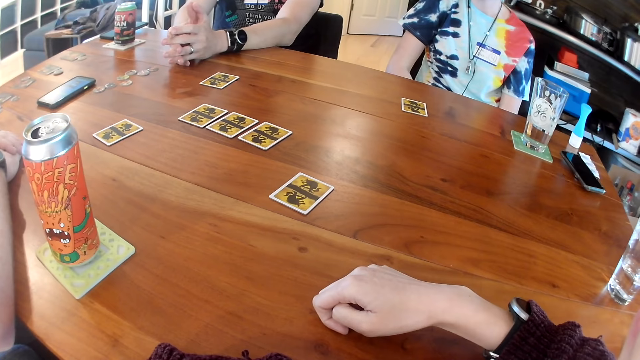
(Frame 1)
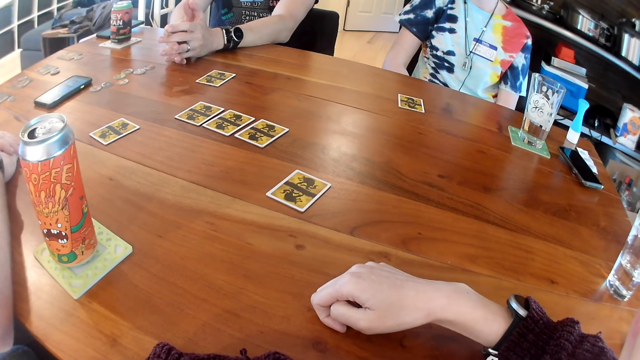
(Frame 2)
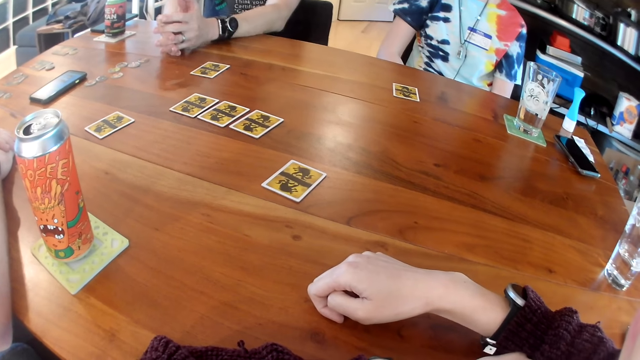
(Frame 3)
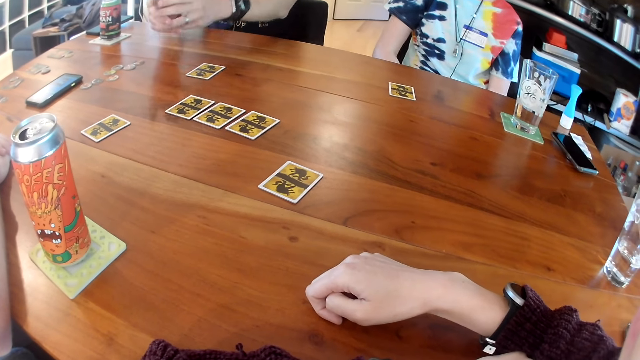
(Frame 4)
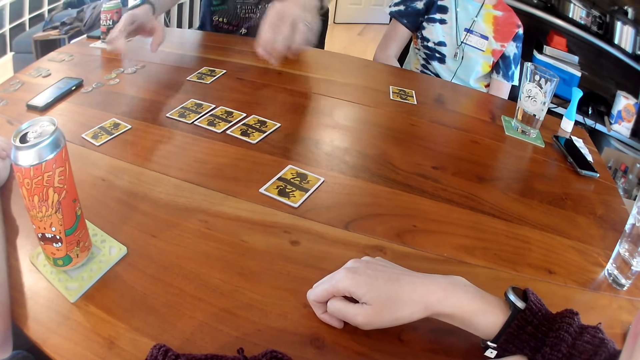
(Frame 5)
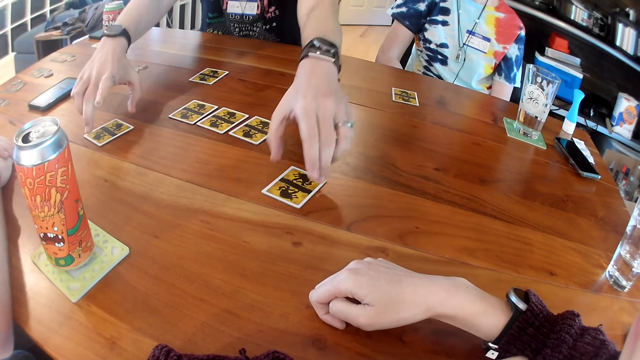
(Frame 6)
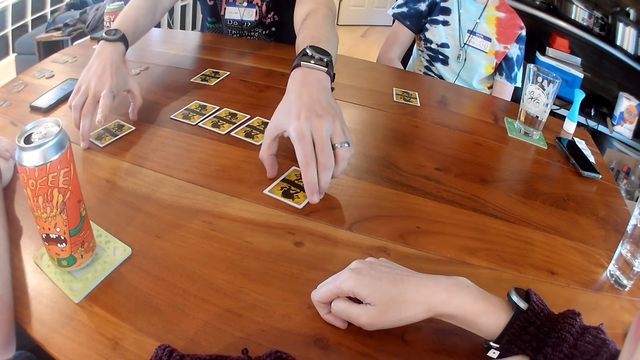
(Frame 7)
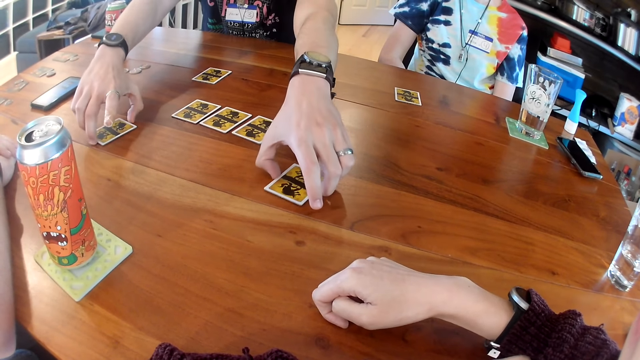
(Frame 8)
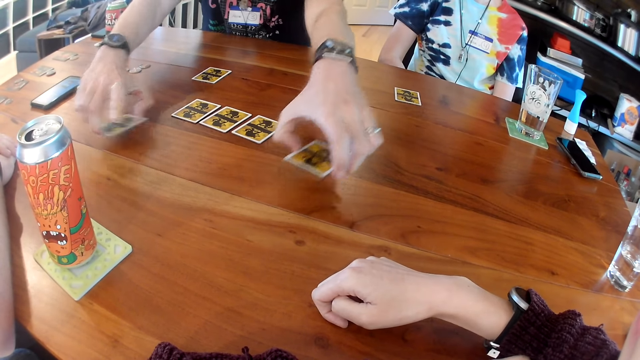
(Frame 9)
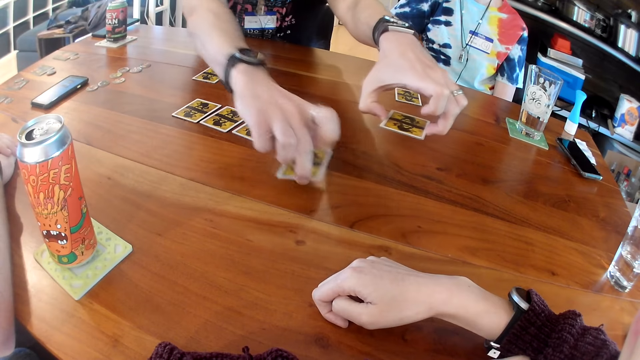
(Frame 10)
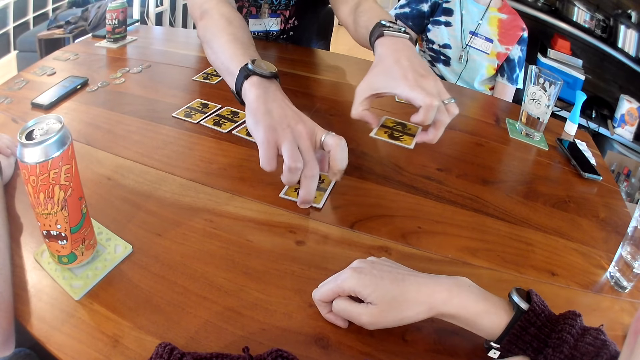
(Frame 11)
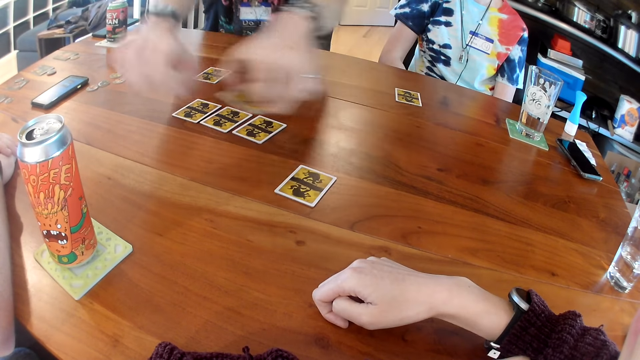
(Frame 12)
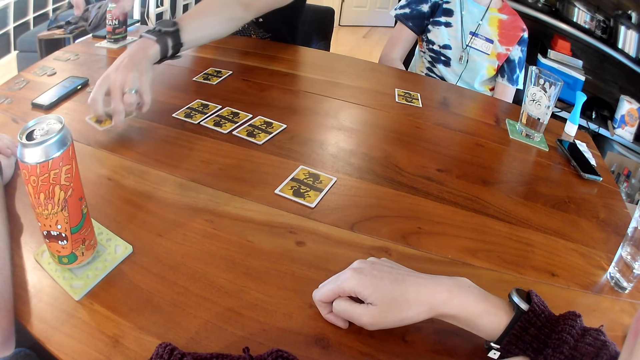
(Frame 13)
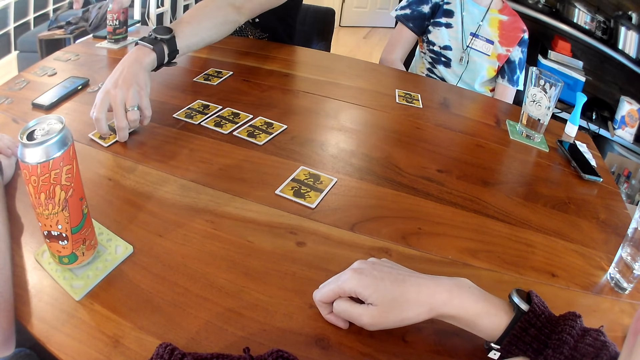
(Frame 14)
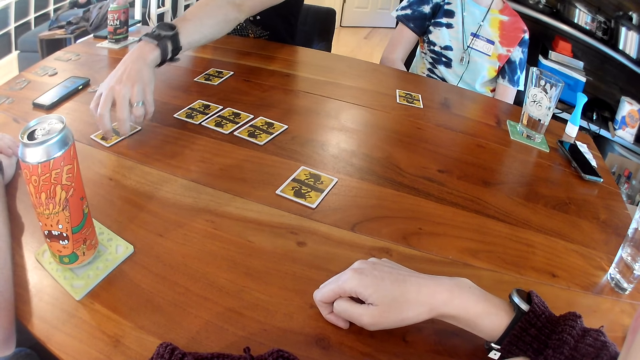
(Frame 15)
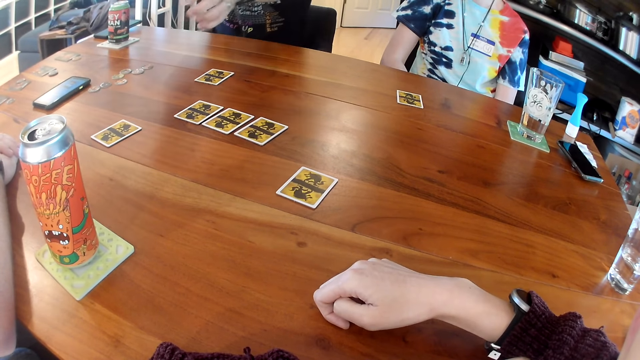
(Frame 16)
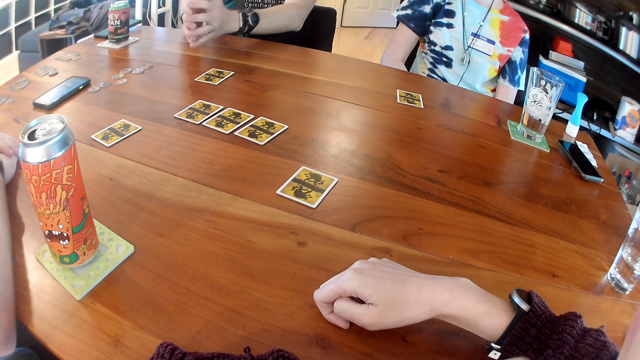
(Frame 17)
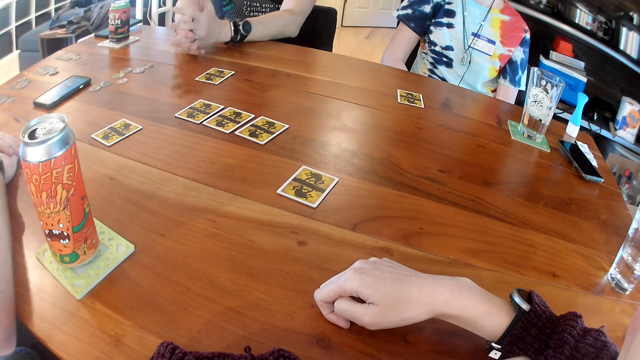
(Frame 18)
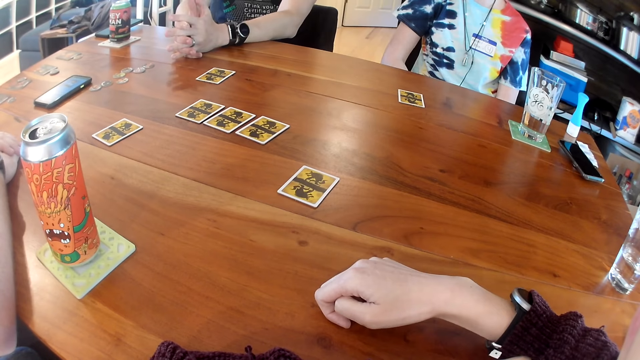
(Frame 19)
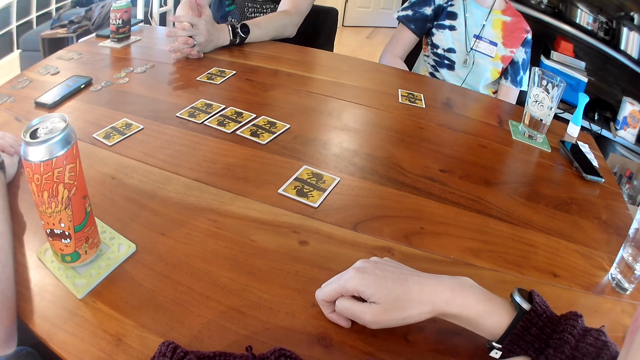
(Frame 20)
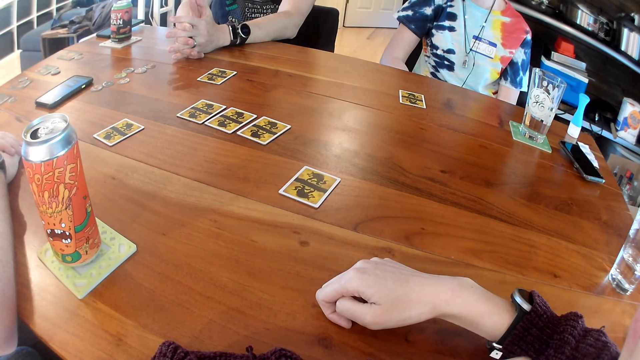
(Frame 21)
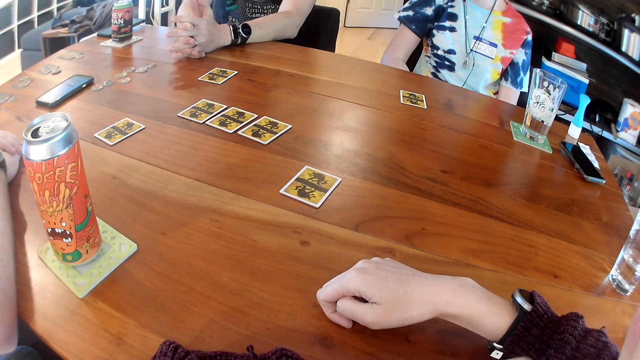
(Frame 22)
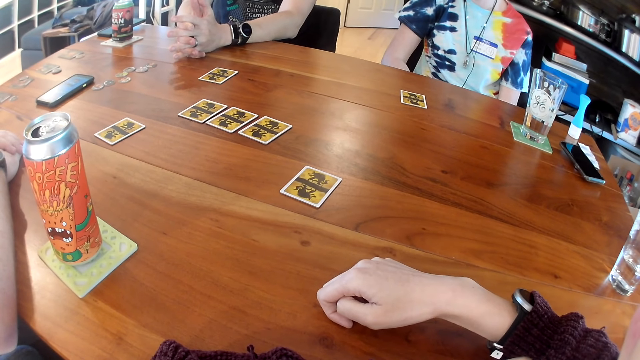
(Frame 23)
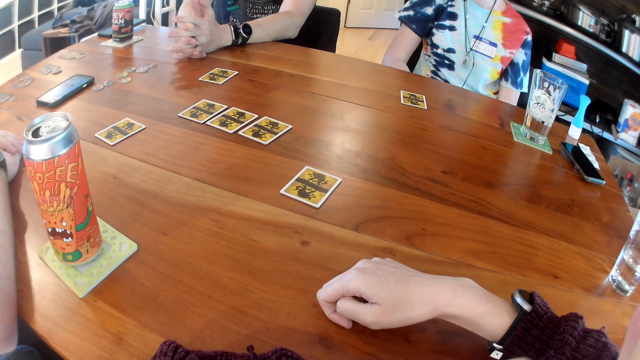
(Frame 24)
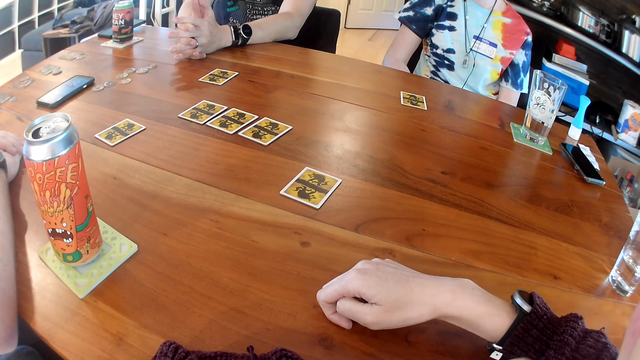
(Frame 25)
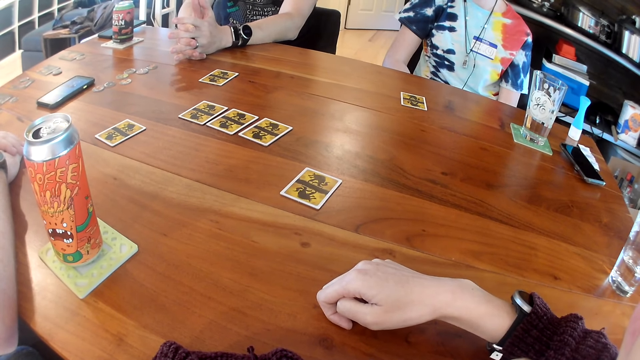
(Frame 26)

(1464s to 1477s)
The man picks up two cards from the table with his two hands. The man places the card on the table with his right hand. The man places the card on the table with his left hand. The man places his two hands on the table.

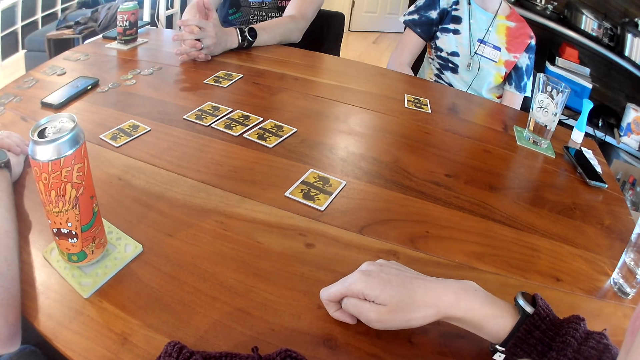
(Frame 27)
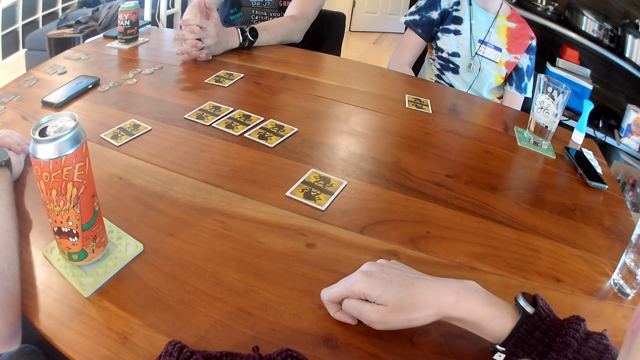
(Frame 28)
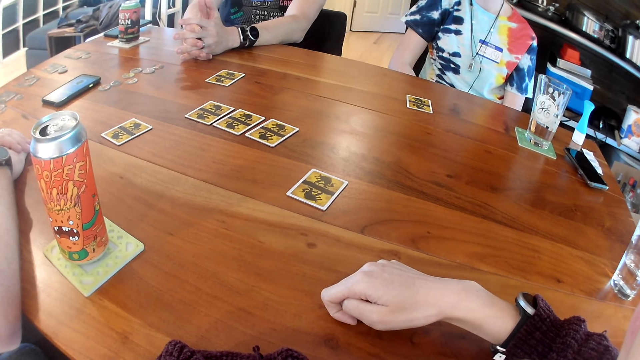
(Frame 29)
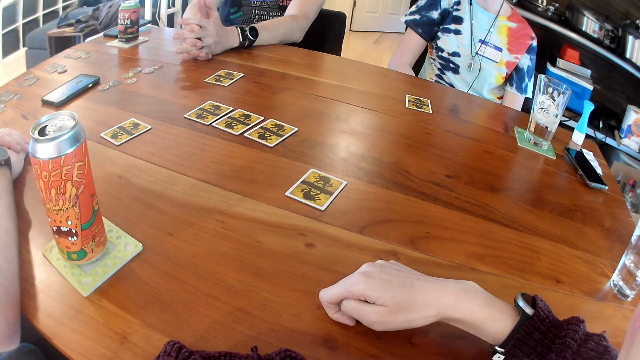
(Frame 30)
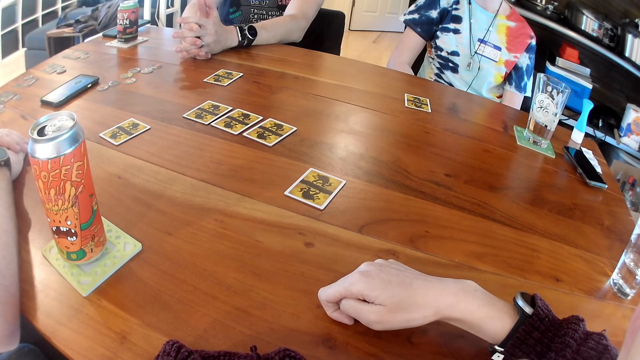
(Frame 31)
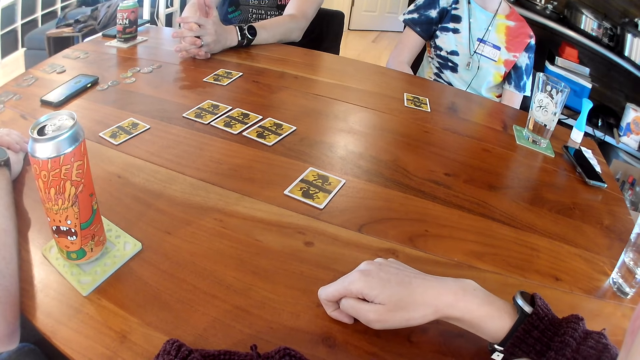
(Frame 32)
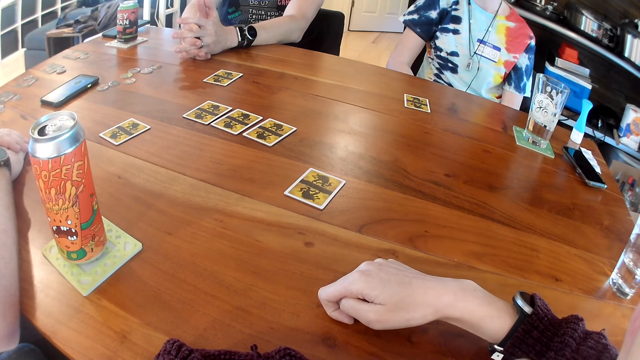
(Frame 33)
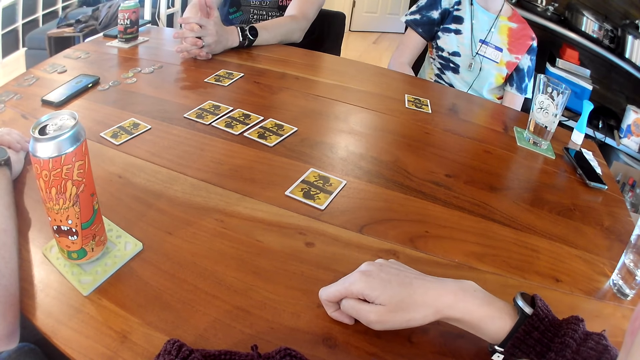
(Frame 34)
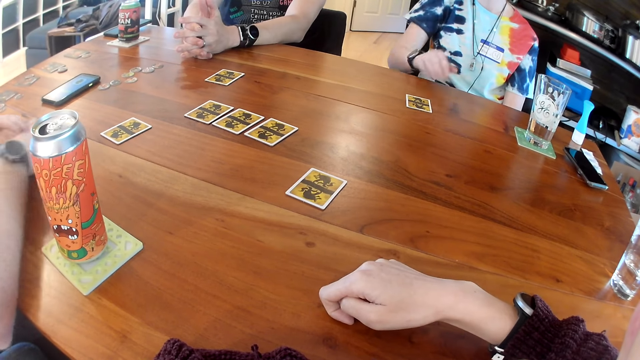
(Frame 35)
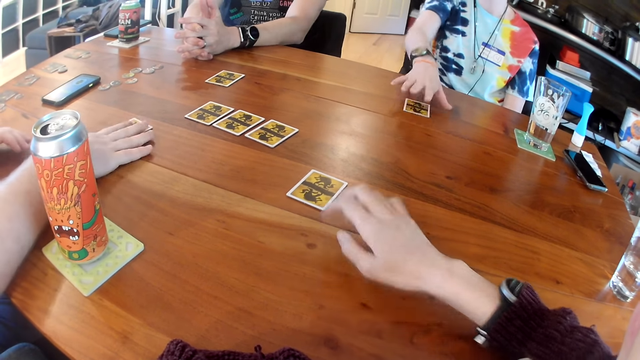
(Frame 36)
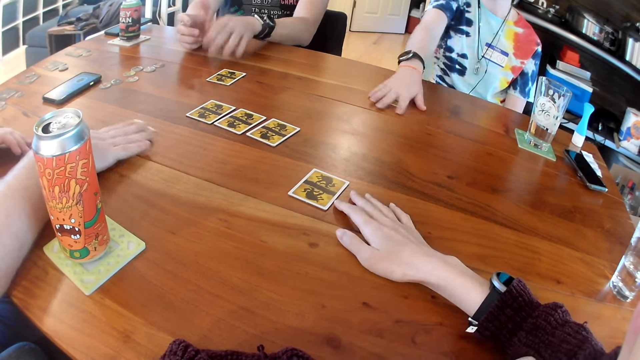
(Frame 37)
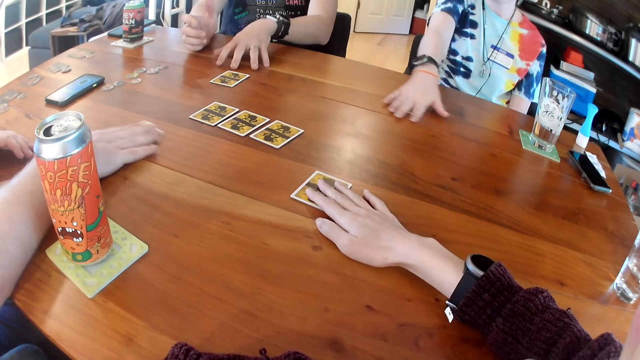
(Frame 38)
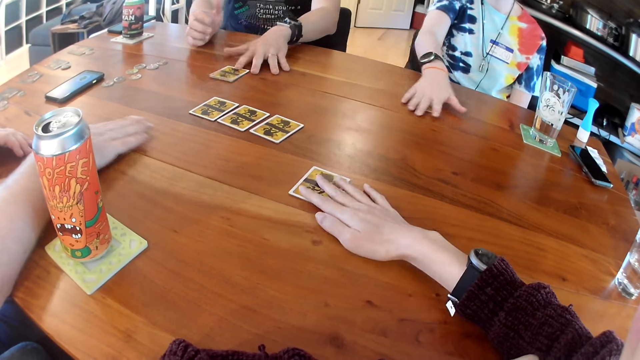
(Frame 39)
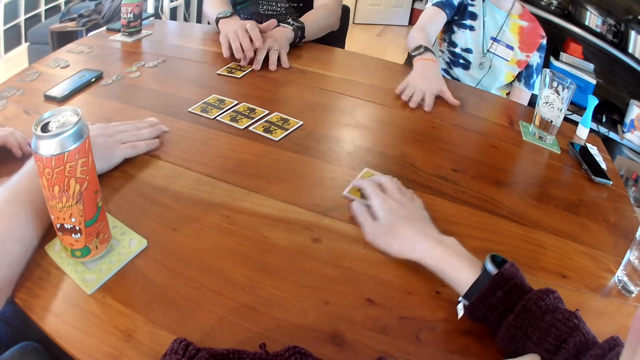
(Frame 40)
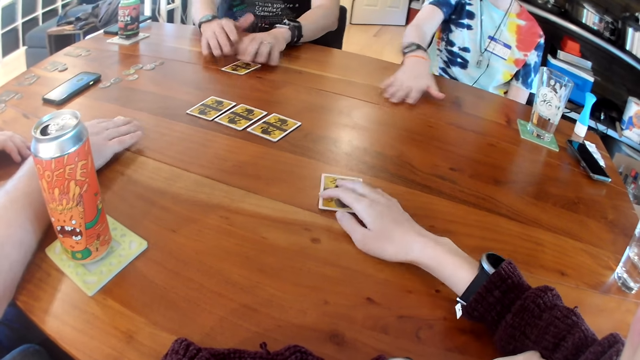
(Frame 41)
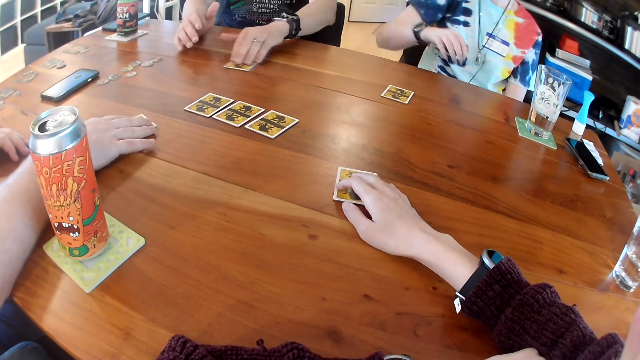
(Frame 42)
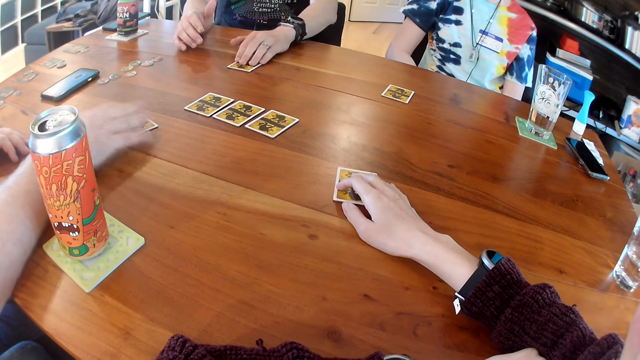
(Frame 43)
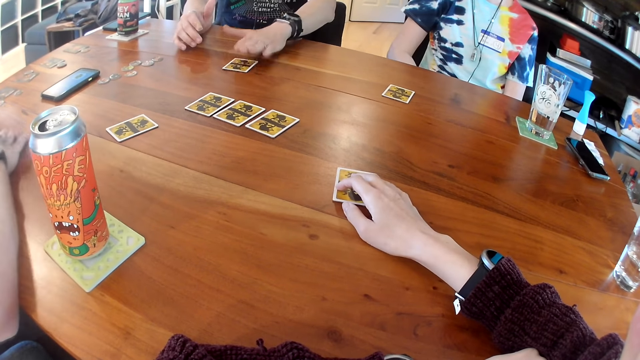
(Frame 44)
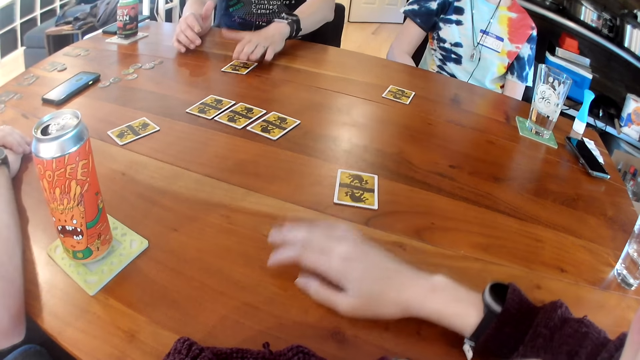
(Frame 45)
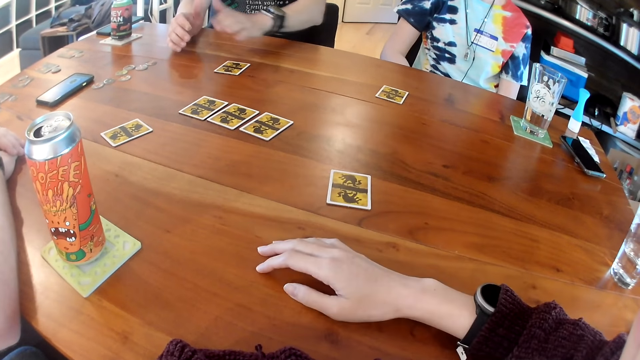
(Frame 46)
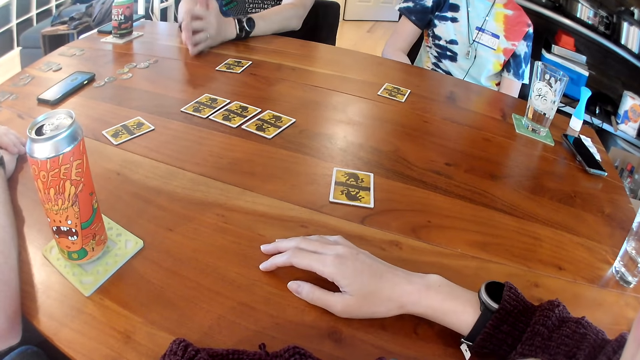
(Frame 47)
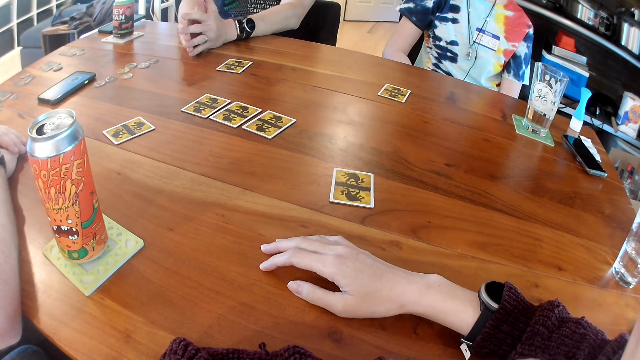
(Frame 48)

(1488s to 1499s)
The man places his right hand on the card on the table. The woman moves a card on the table with her right hand. The camera wearer places her right hand on the table. The man moves the card on the table with his right hand. Another man touches the table with his left hand. The camera wearer places her right hand on the card on the table. She shakes the hand on the card. The other man moves the card on the table with his right hand. The camera wearer moves the card on the table with her right hand. She places her hand on the table.
